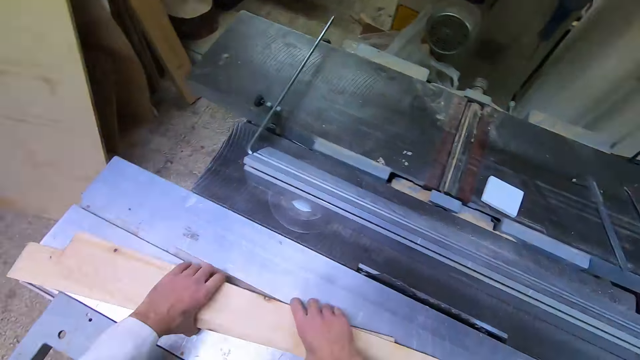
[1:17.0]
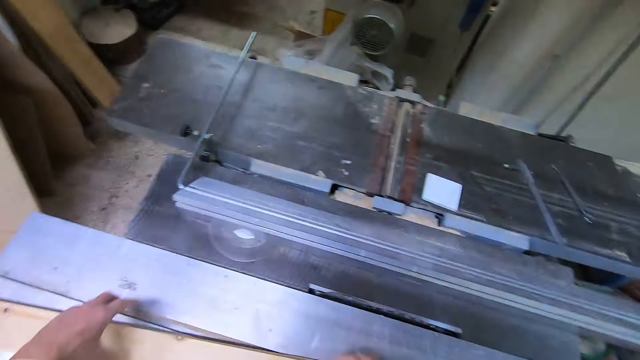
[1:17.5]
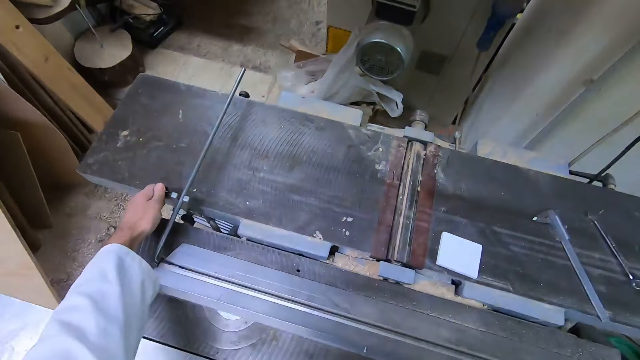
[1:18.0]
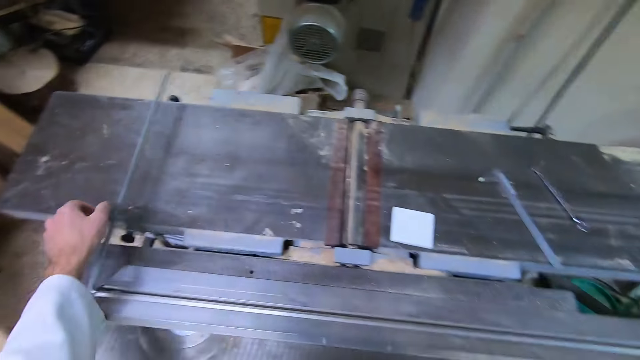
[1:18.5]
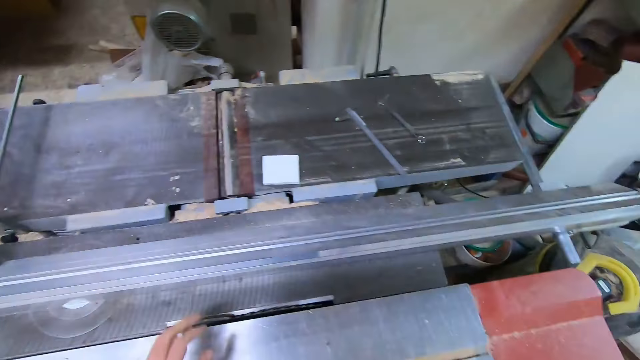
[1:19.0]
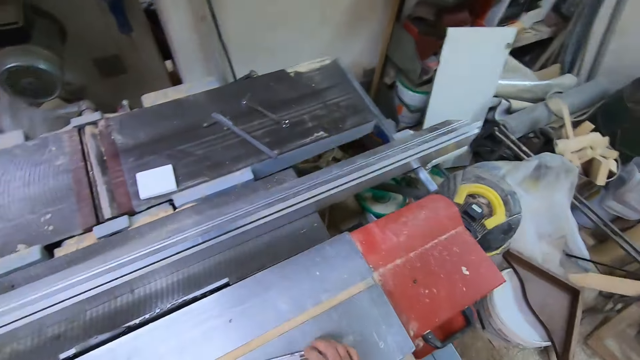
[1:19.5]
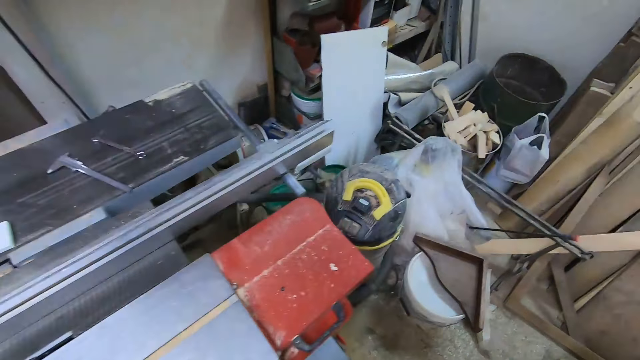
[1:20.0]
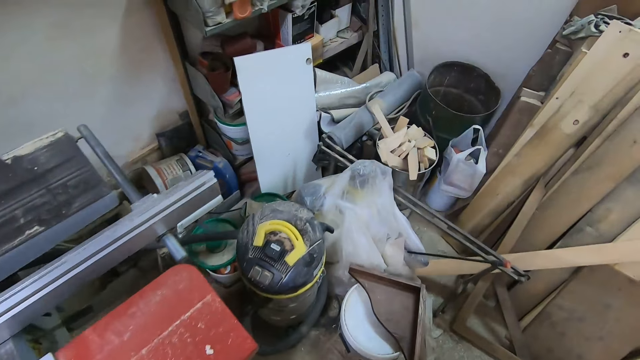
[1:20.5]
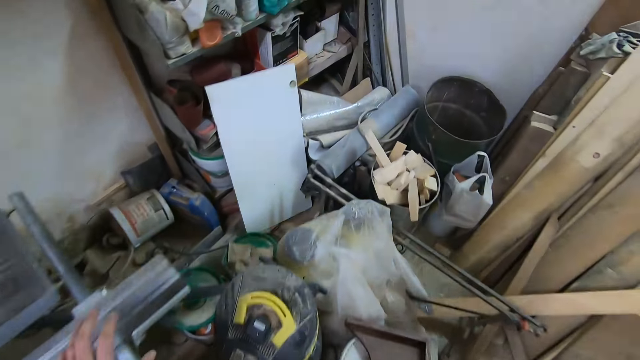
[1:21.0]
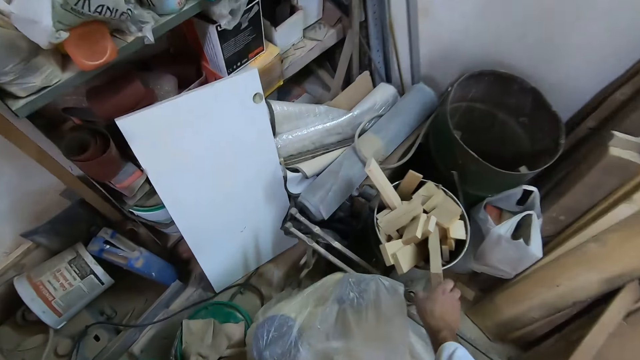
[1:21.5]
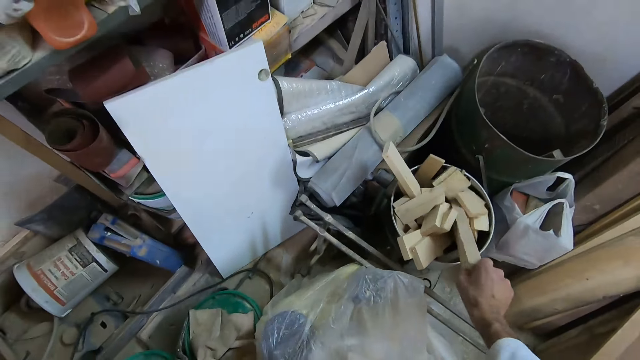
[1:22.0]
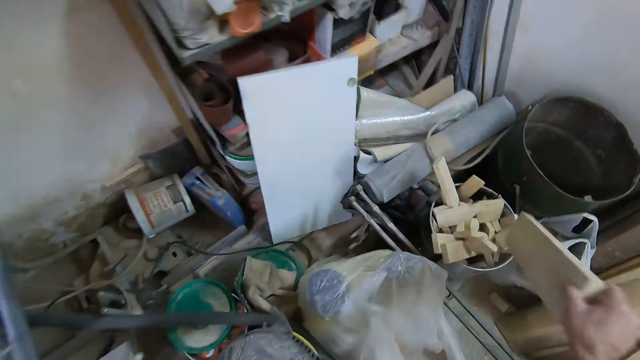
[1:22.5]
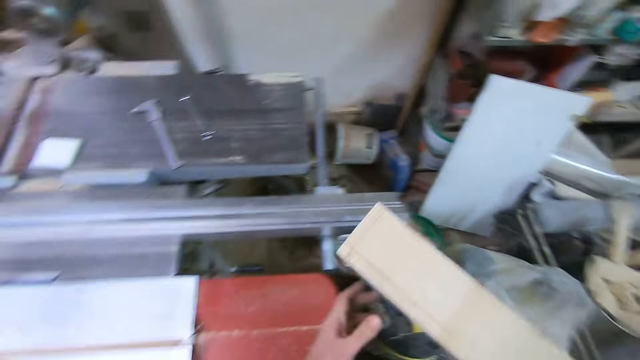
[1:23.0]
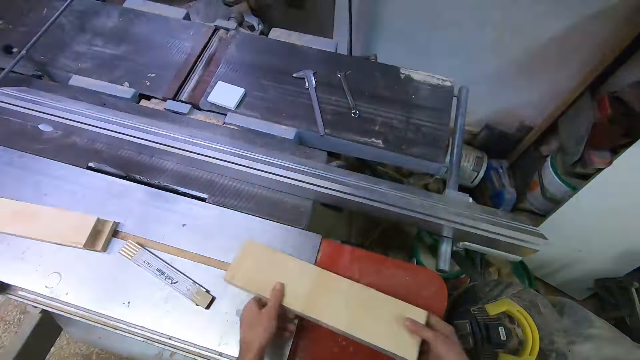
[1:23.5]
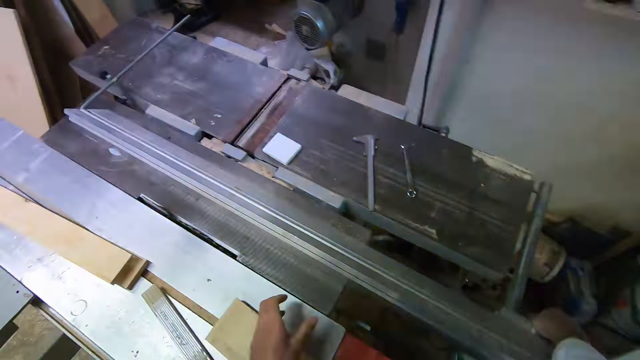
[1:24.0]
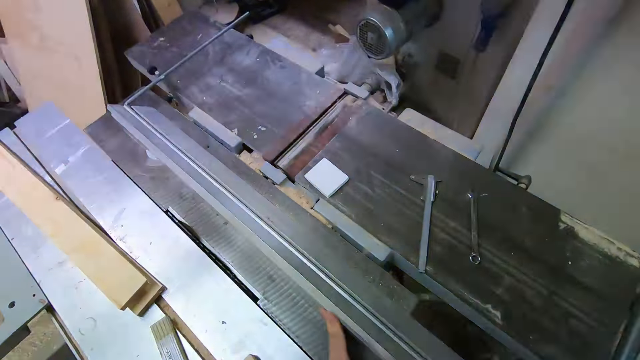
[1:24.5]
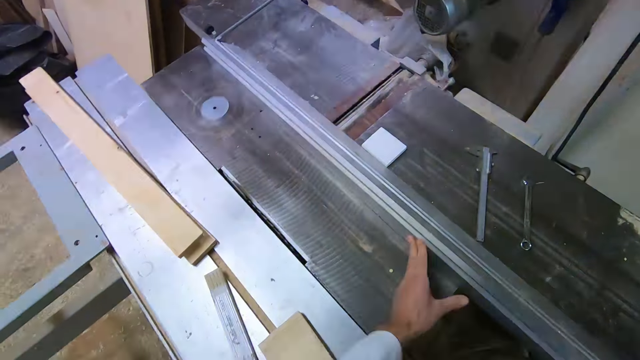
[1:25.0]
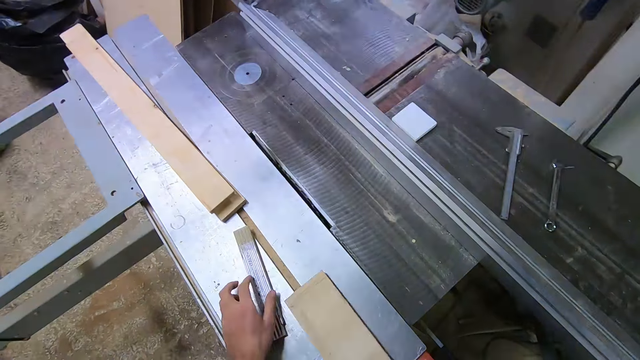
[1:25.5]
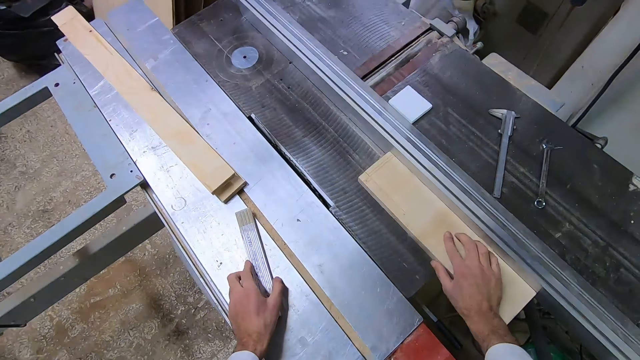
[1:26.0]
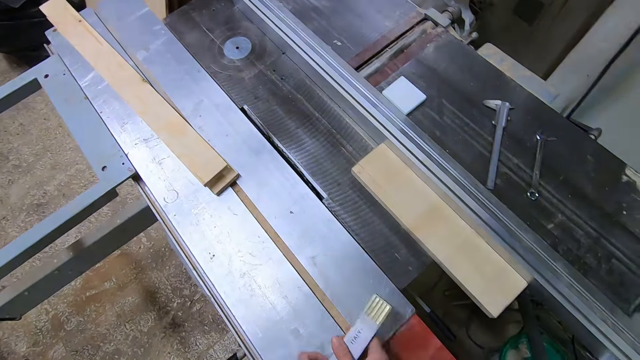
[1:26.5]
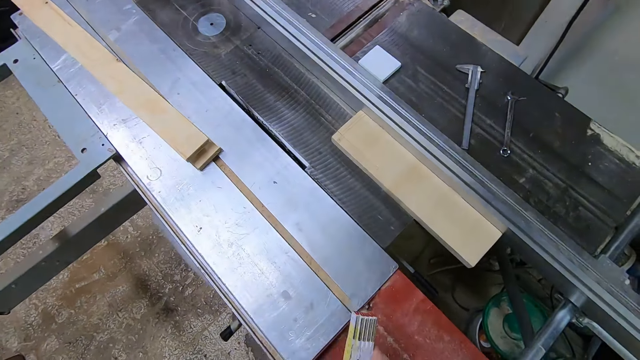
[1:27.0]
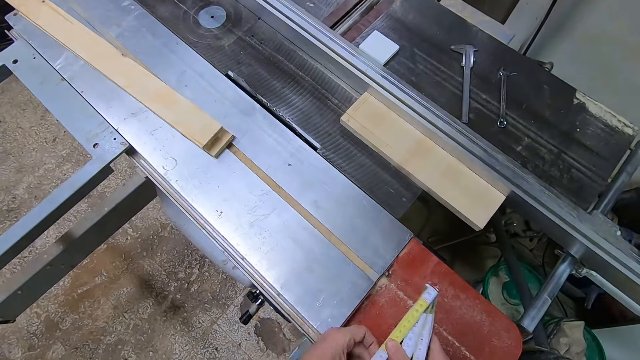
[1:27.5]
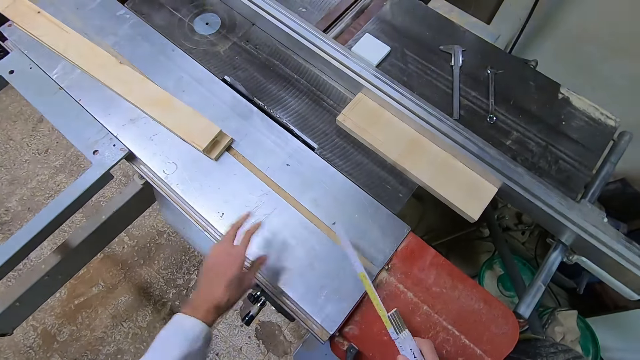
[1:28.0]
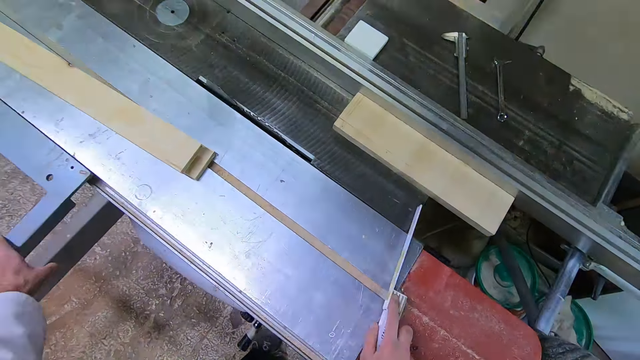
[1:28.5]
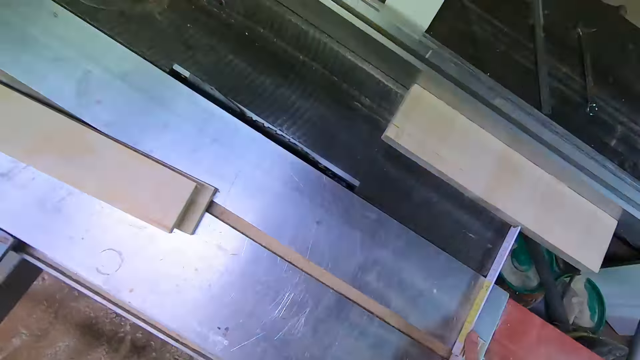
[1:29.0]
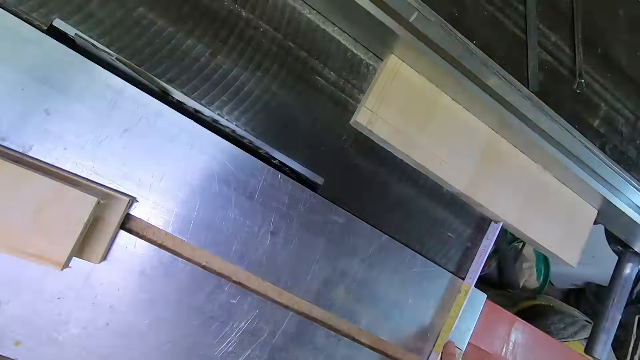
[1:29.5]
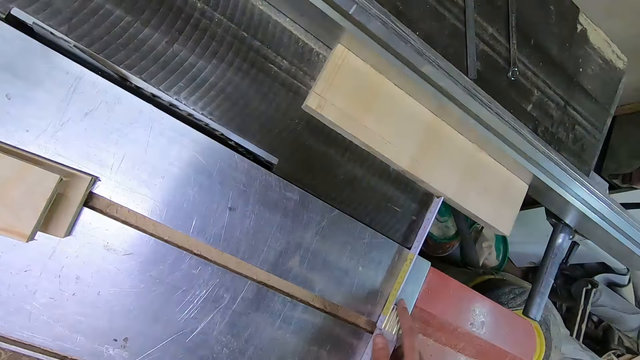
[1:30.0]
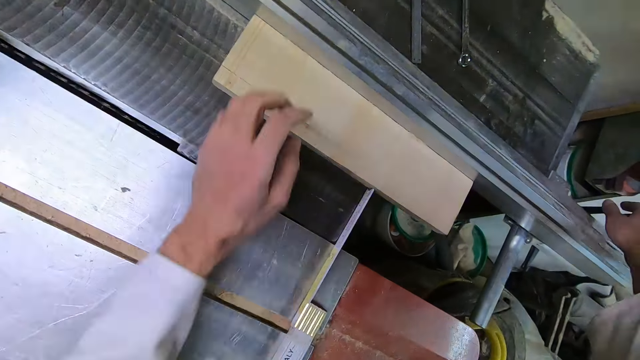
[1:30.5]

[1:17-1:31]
The camera wearer turns a knob on the industrial table saw with his left hand. He closes the cutter machine. He walks around. He picks up a piece of wood placed in the bucket with his right hand. He drops the piece of wood on the industrial table saw with both hands. He pushes the clamp on the industrial table saw backwards. He opens the cutter machine. He picks up the piece of wood with his right hand. He places the rectangular block on the cutter. He picks up the plastic folding ruler on the industrial table saw with his left hand. He opens the ruler with both hands. He measures the space of the cutter machine with the ruler.

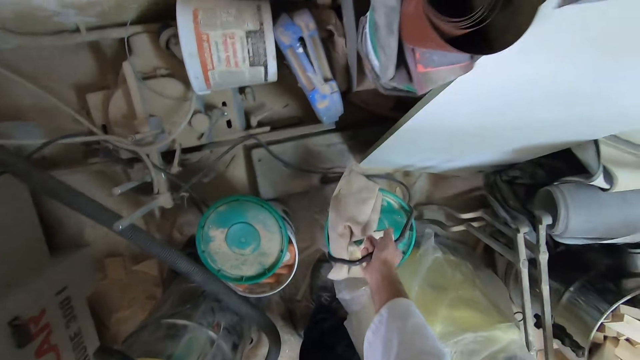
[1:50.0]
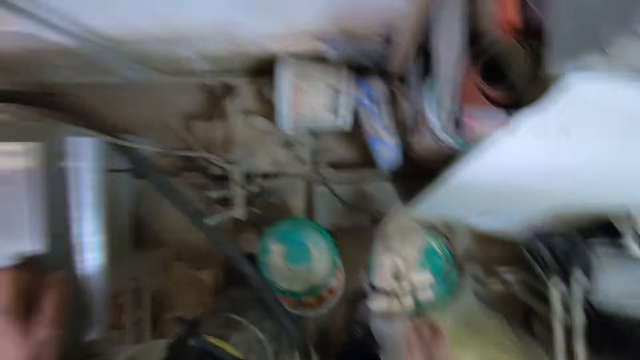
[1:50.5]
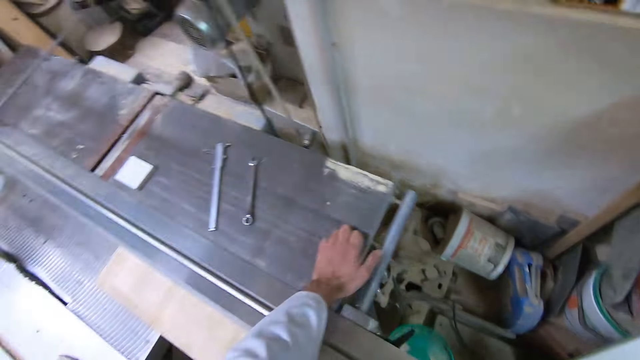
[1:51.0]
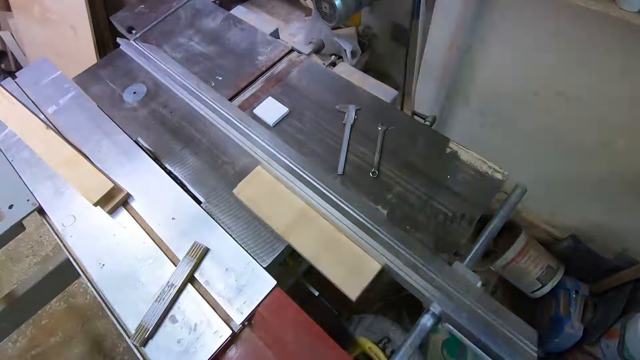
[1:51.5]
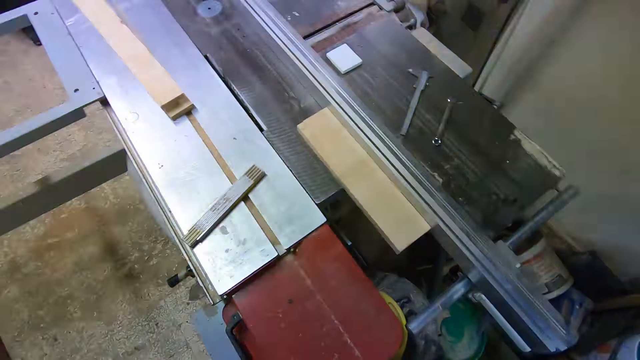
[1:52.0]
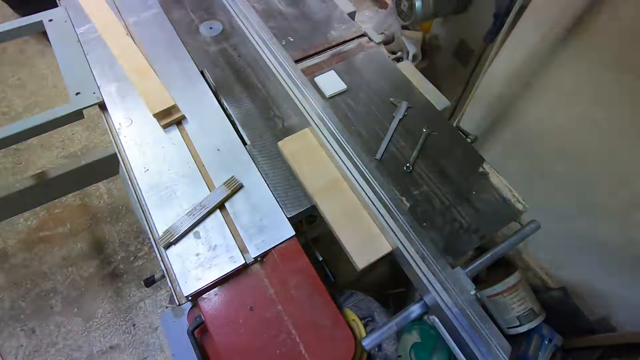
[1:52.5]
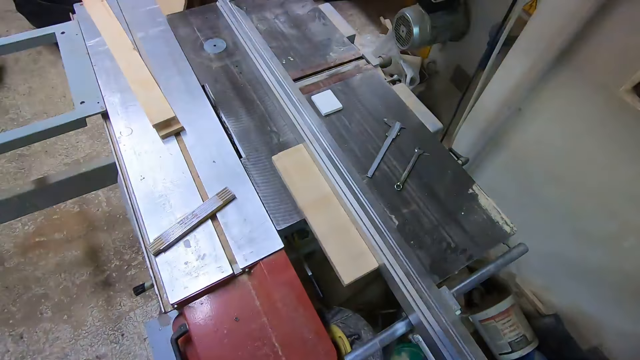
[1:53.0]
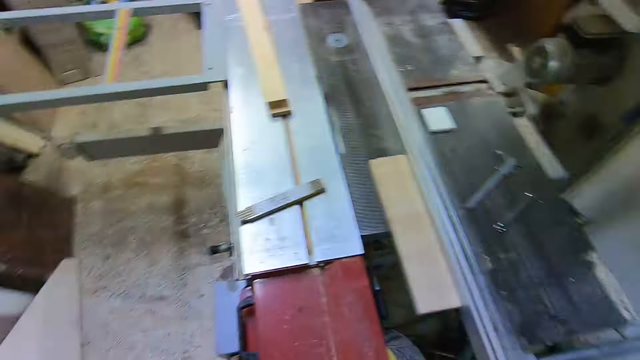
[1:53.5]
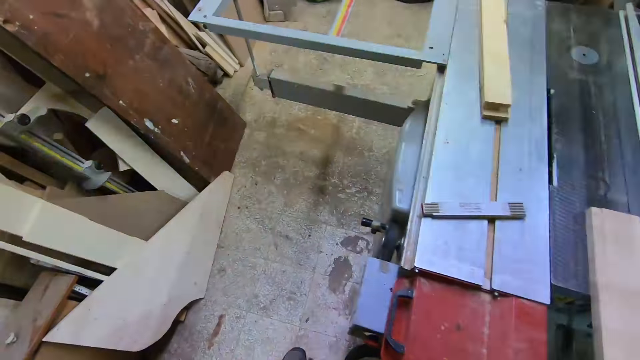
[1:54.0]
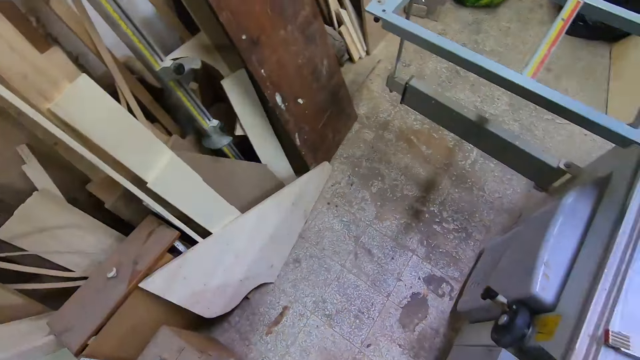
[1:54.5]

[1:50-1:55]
The camera wearer looks around.

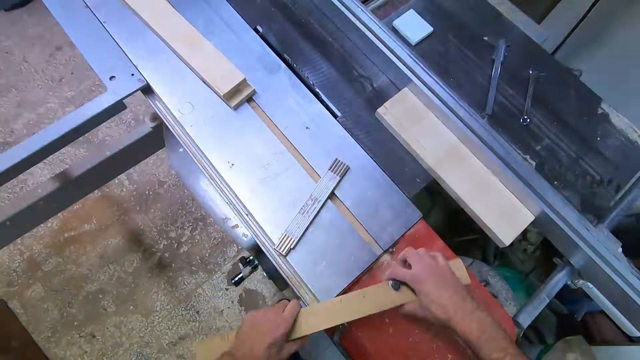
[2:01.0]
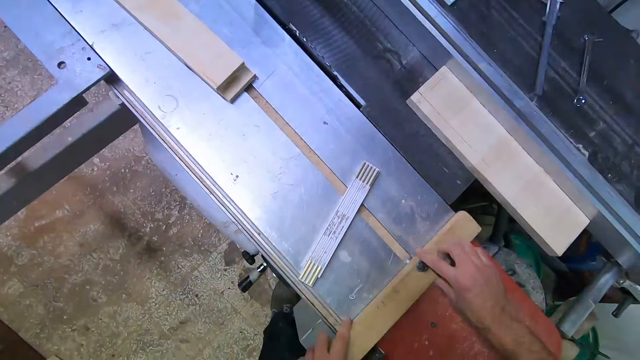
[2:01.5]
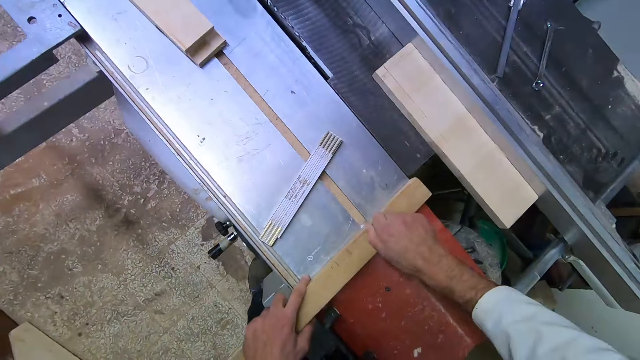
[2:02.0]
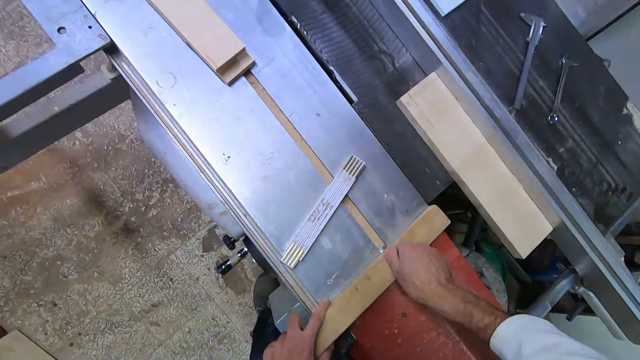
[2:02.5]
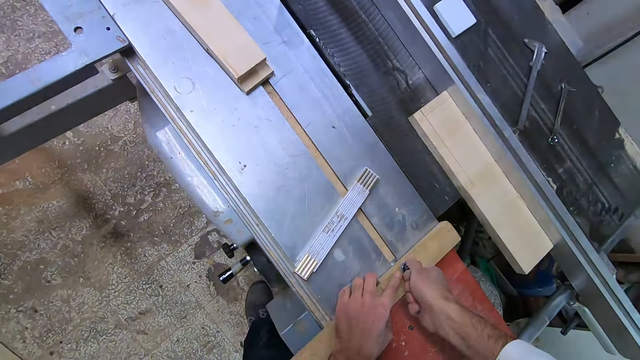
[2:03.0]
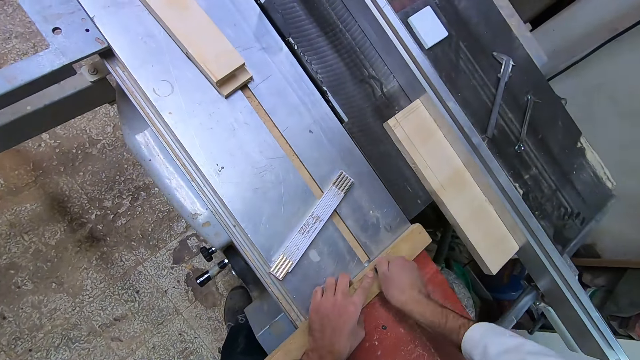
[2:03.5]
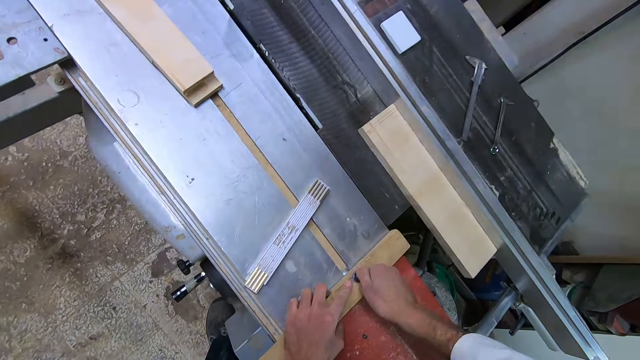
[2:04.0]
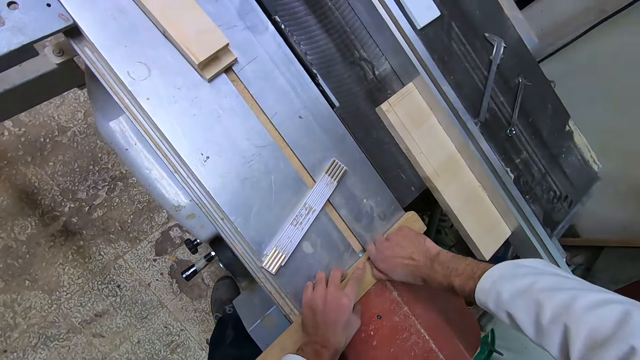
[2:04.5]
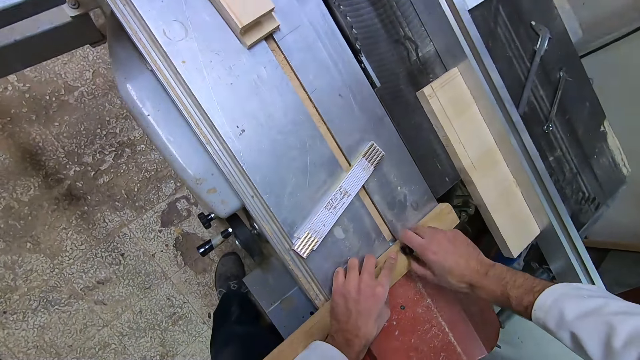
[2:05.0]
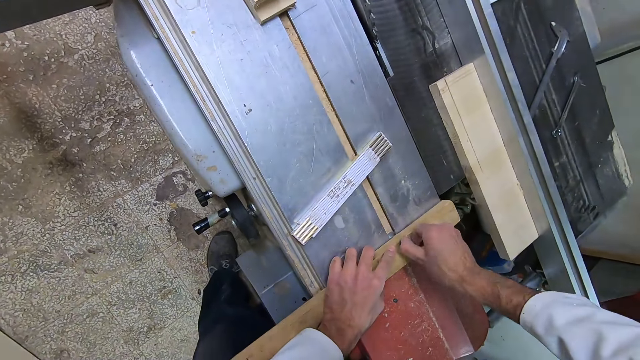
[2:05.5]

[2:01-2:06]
The camera wearer fixes the bar clamp. He turns the knob on the piece of wood with his right hand.
